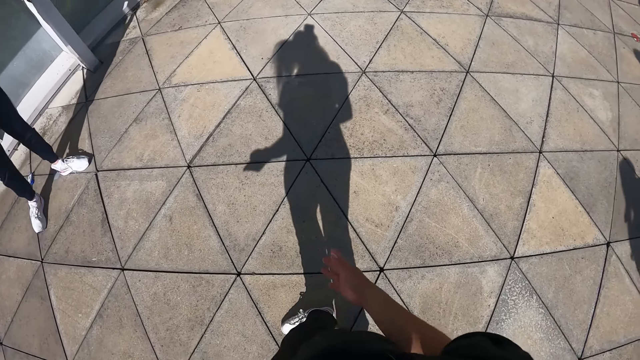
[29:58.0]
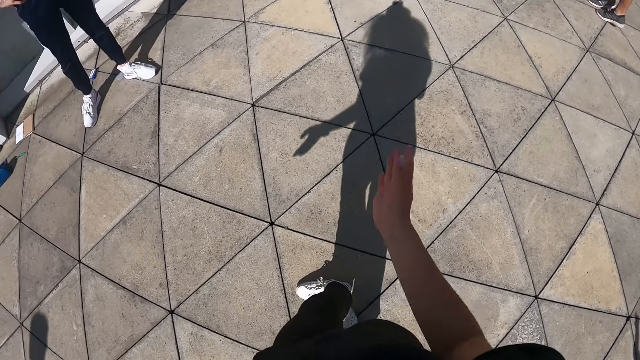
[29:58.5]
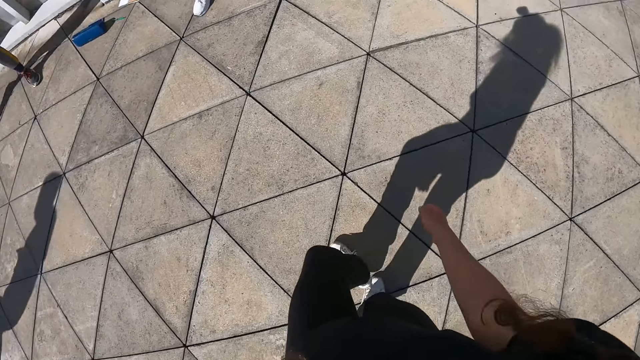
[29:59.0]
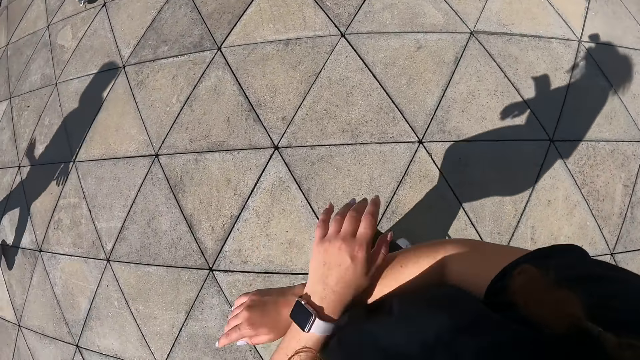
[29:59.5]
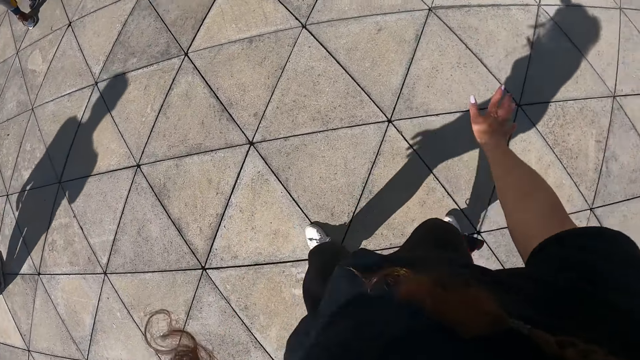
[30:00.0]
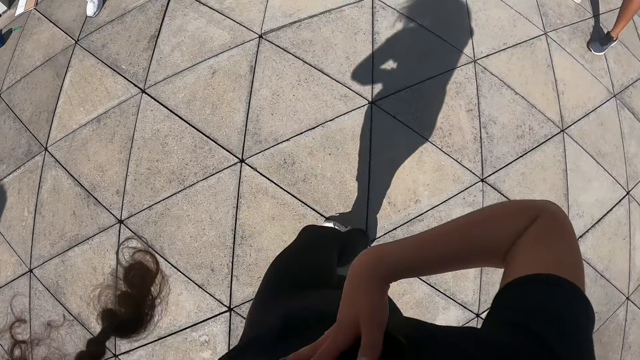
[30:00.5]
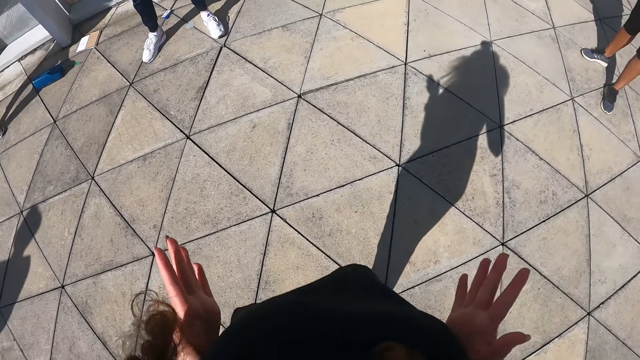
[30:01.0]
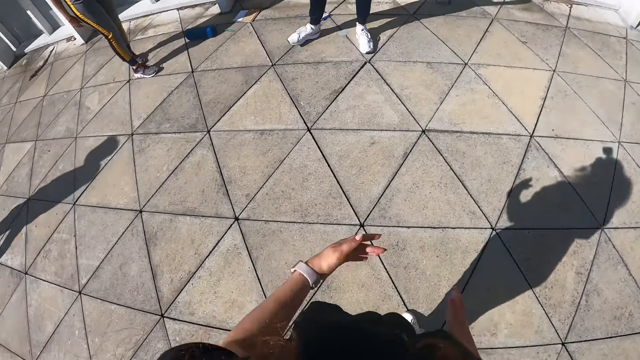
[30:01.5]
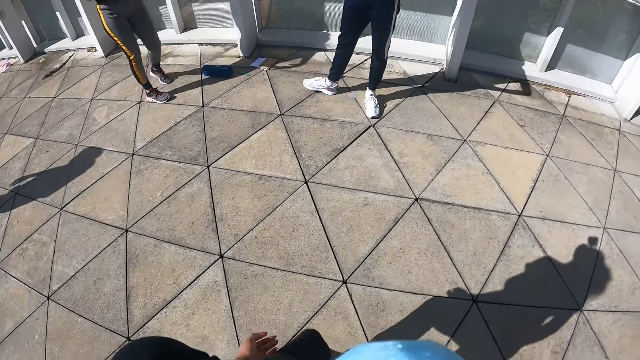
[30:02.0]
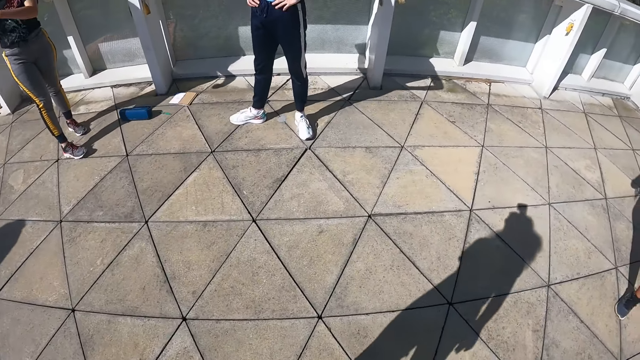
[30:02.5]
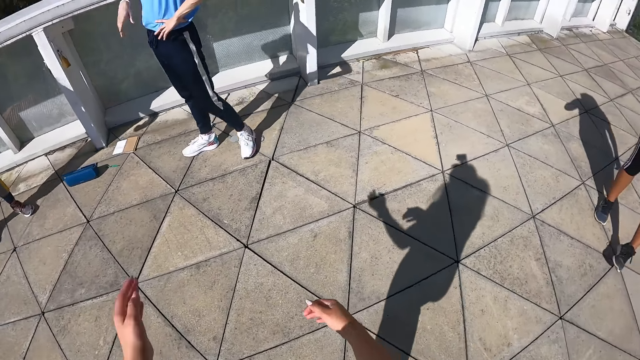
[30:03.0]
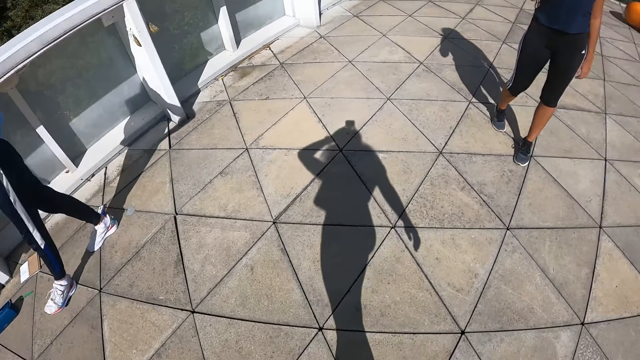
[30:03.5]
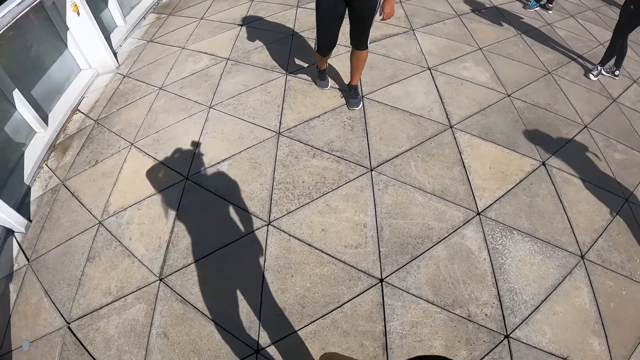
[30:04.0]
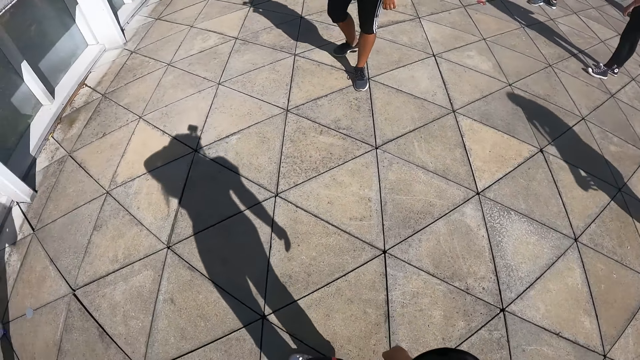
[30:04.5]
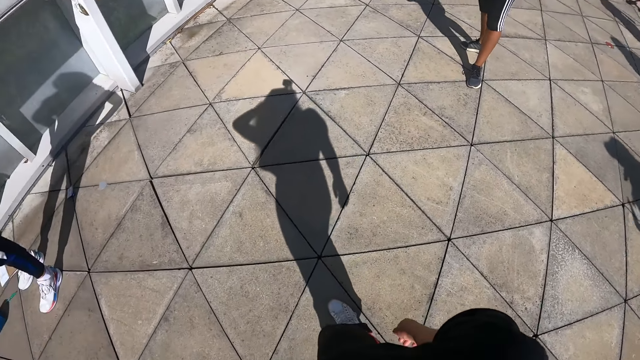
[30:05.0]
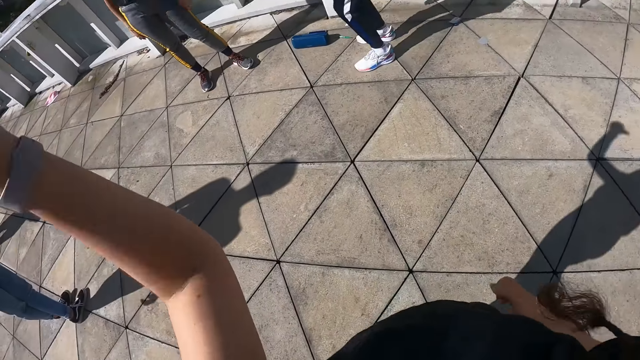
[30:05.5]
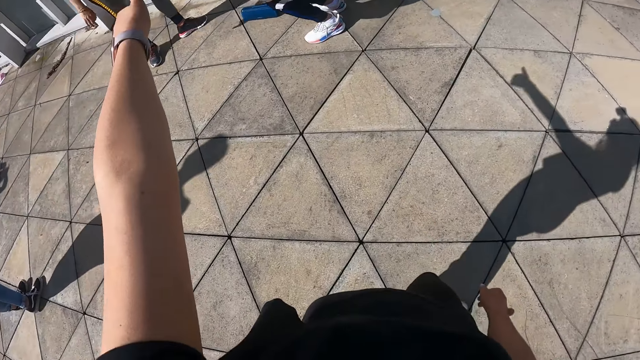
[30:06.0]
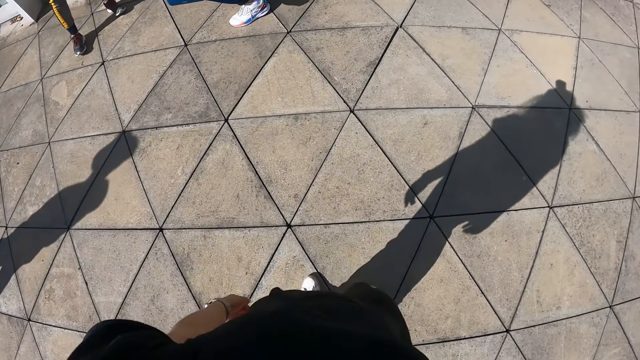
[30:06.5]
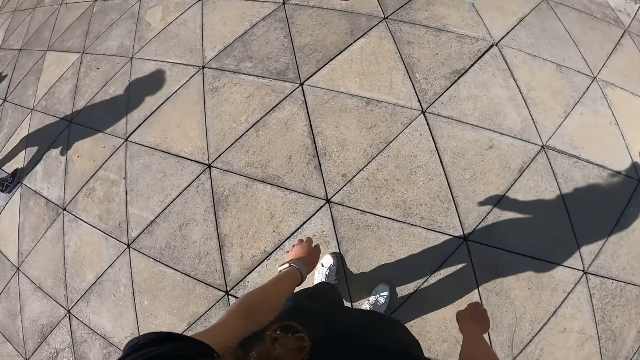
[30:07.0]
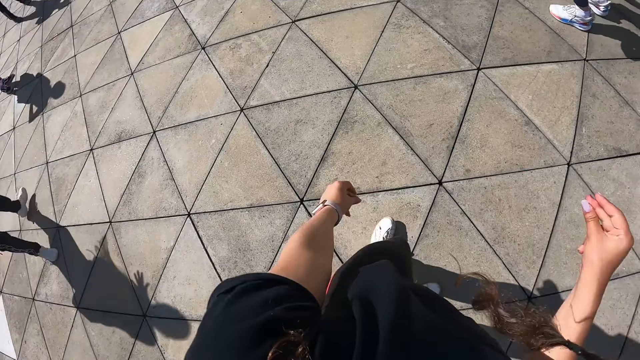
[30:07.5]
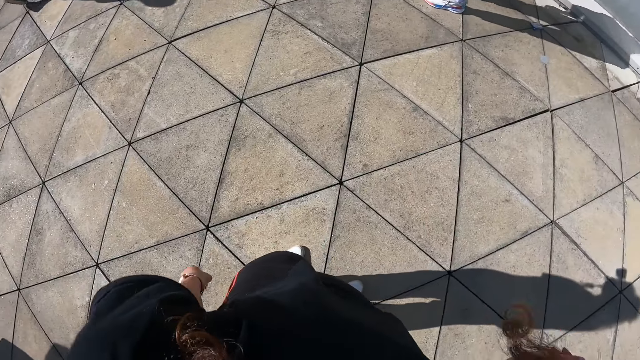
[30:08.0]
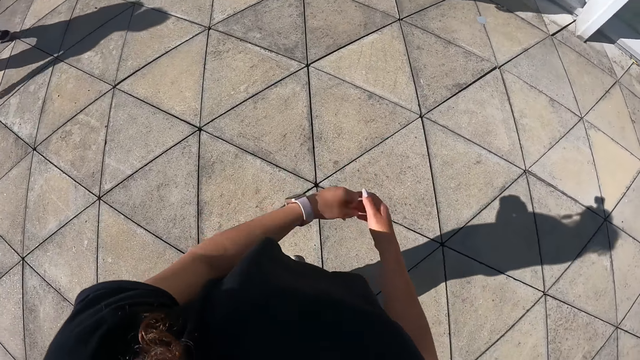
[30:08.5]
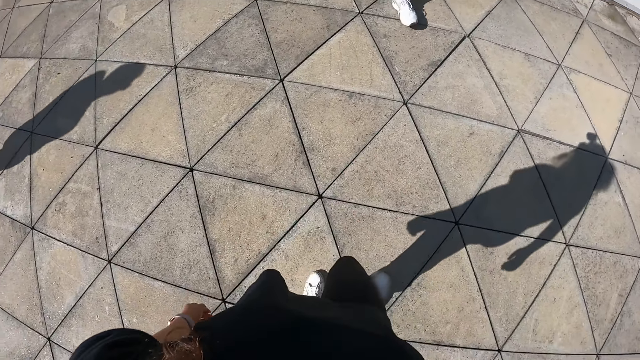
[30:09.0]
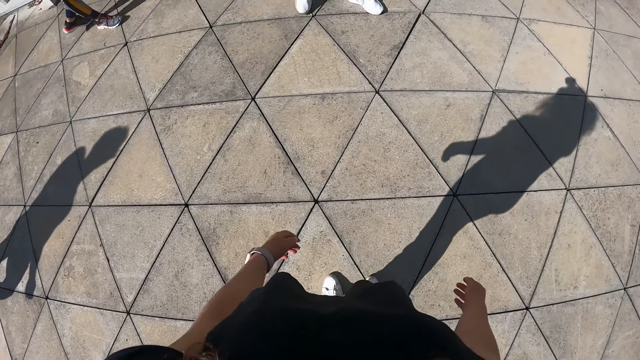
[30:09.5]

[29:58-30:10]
The camera wearer dances with the group of people in a compound. They point at something.

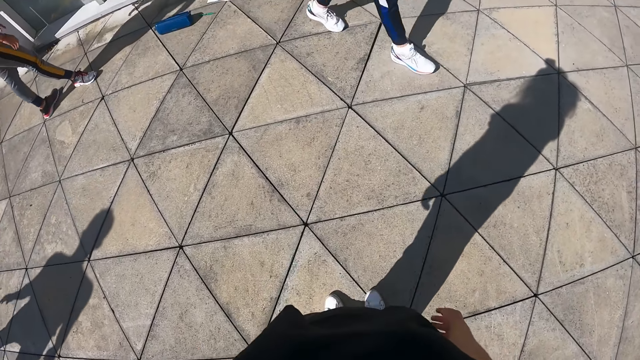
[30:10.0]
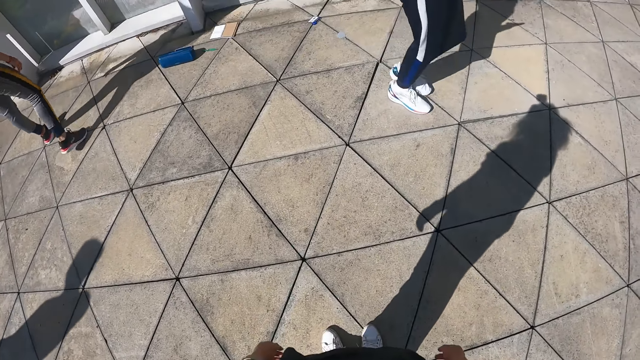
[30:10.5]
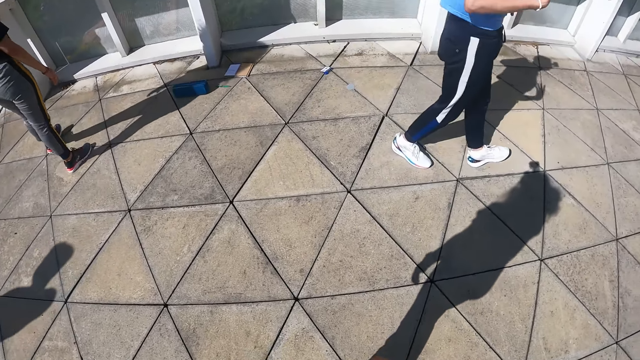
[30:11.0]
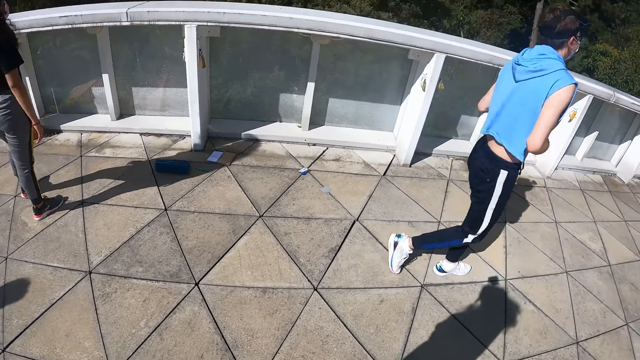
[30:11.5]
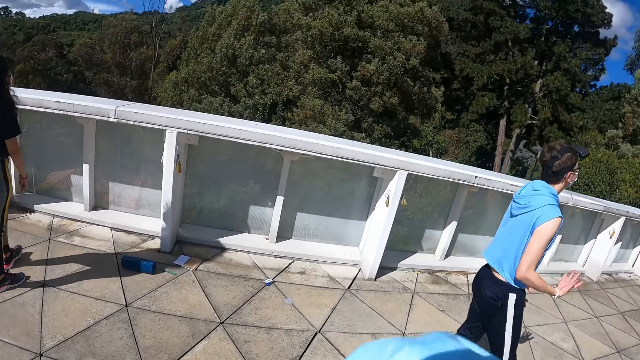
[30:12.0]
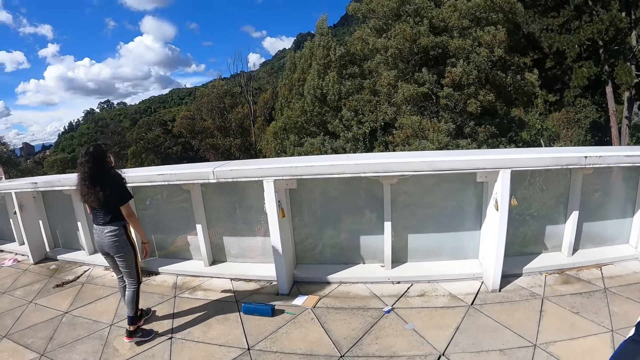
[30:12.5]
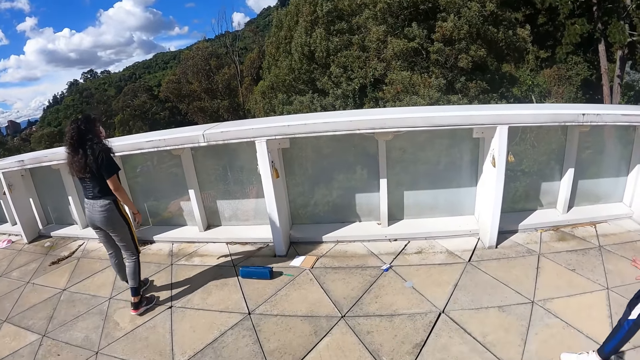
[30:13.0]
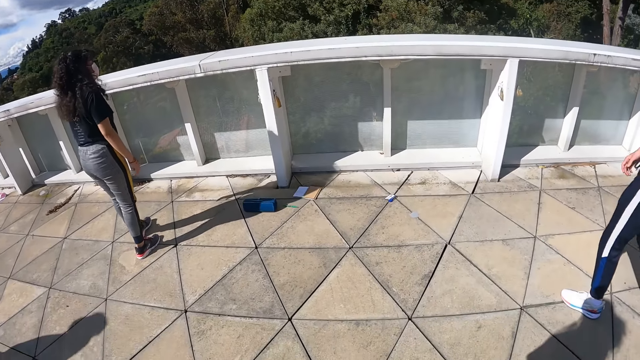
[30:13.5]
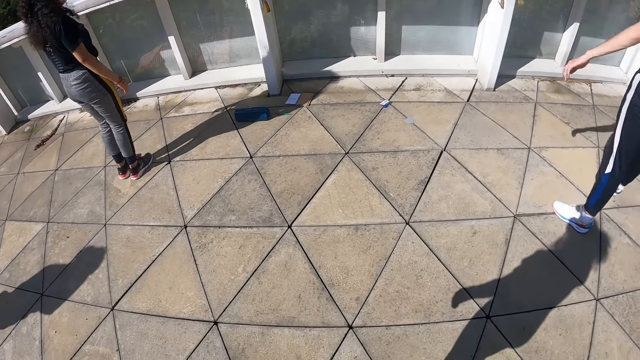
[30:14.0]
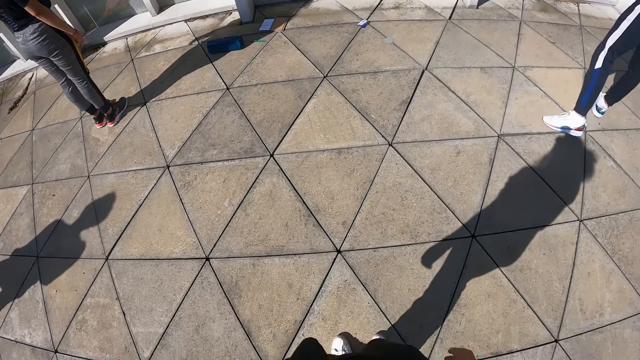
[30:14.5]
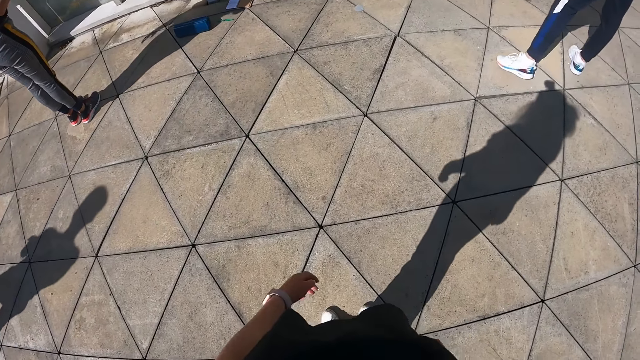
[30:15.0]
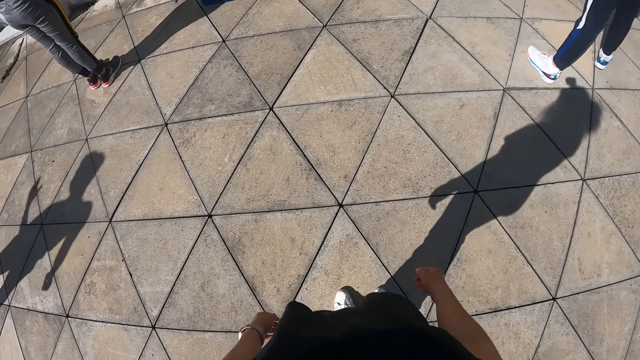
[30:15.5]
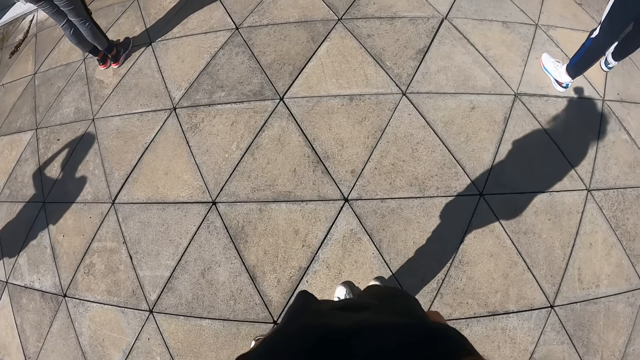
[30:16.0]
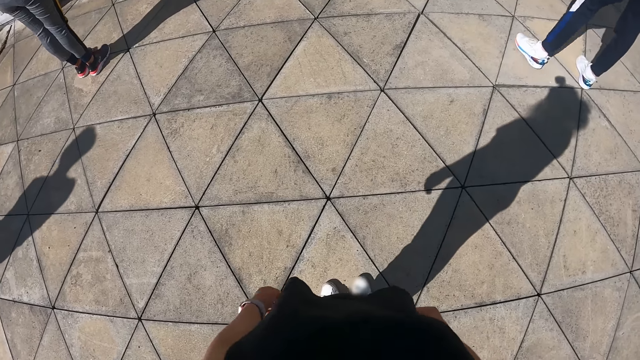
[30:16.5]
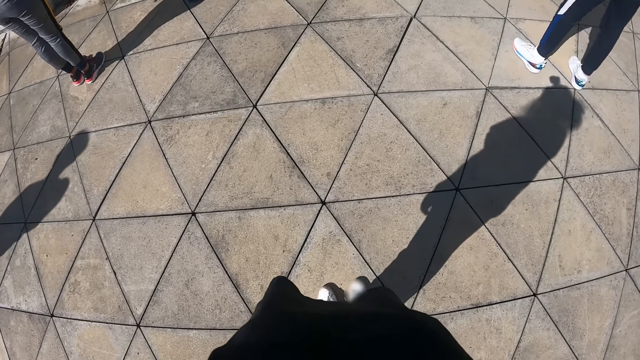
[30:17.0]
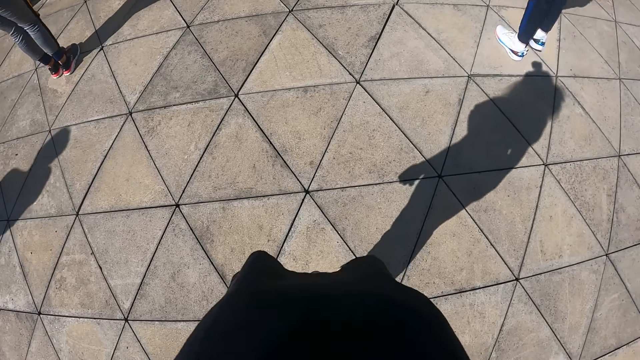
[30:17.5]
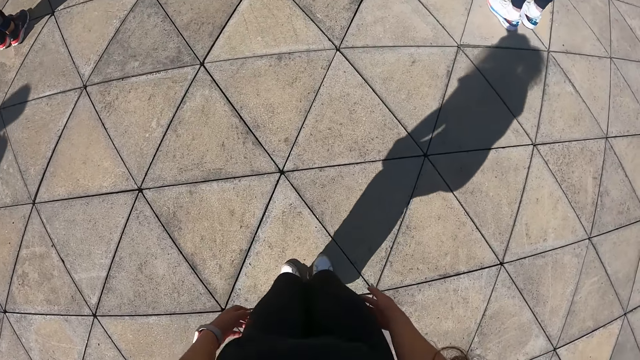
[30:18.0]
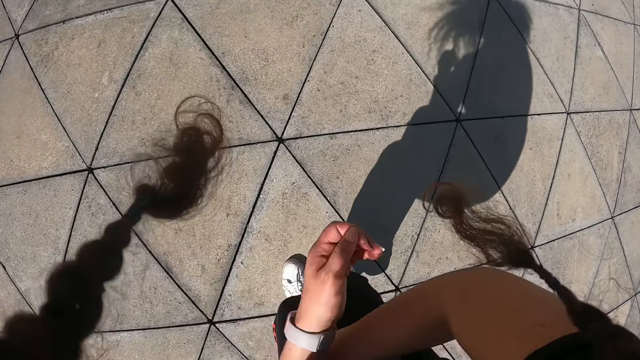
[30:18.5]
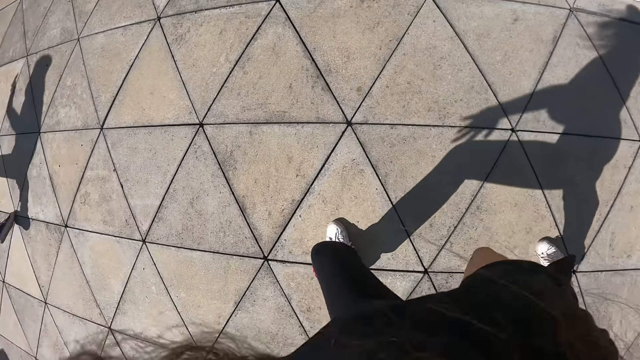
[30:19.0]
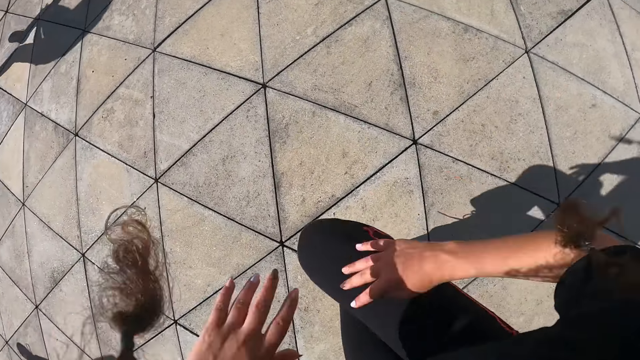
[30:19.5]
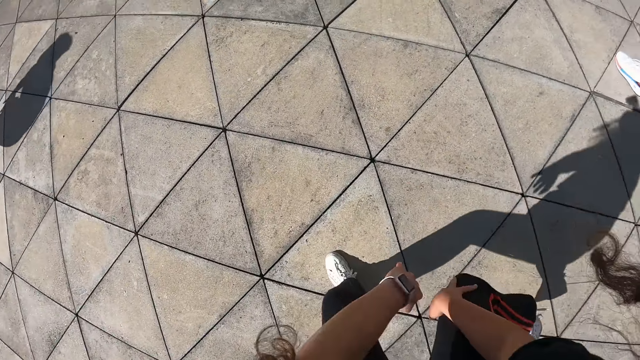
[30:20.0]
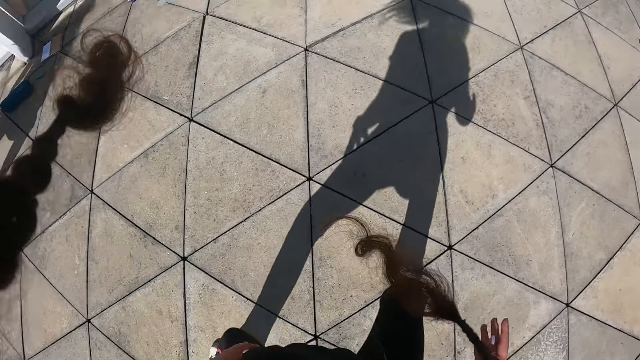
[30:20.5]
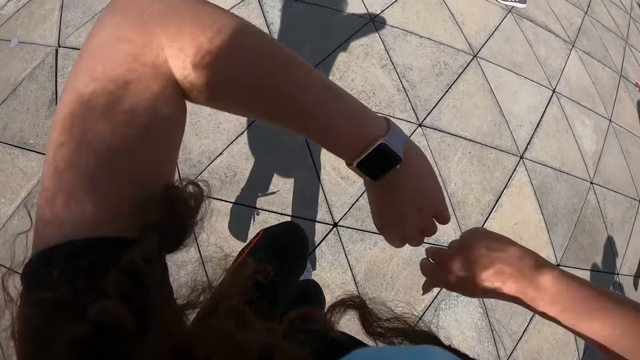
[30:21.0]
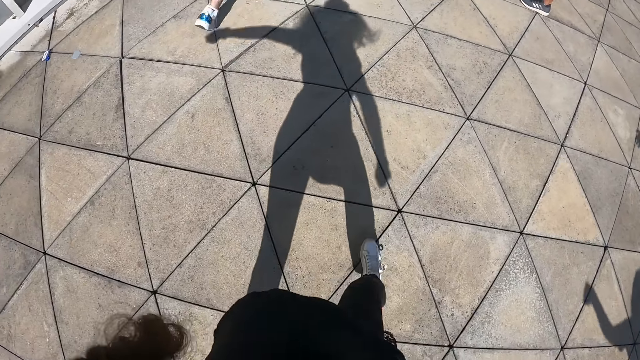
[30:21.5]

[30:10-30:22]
The camera wearer dances with the group of people in a compound.
